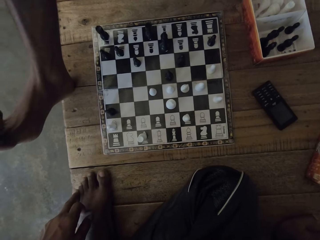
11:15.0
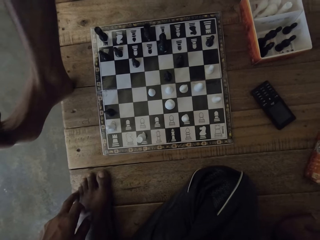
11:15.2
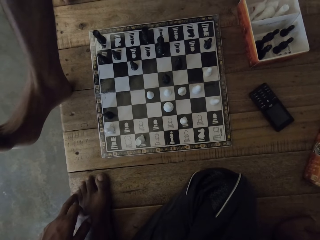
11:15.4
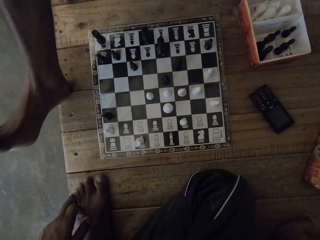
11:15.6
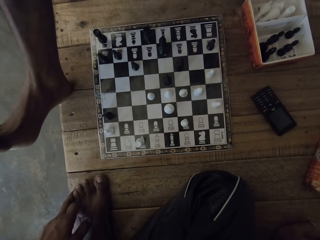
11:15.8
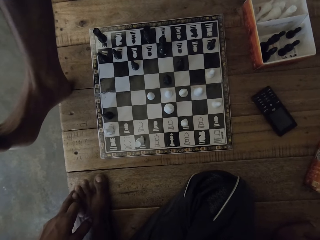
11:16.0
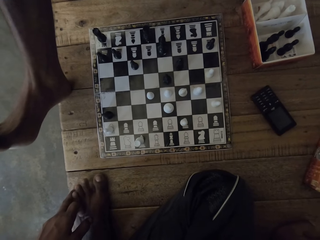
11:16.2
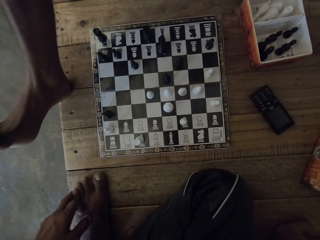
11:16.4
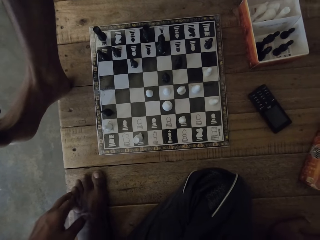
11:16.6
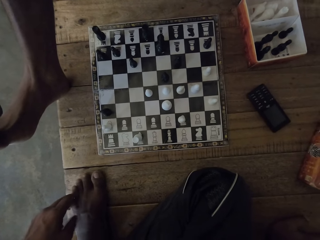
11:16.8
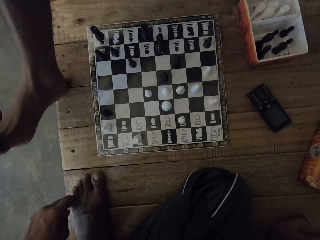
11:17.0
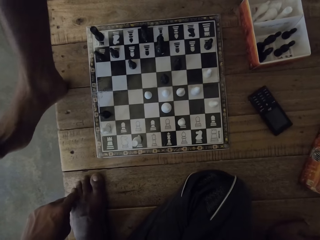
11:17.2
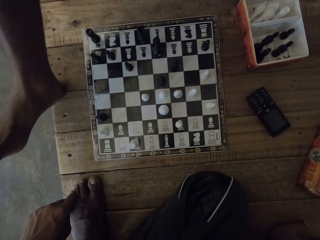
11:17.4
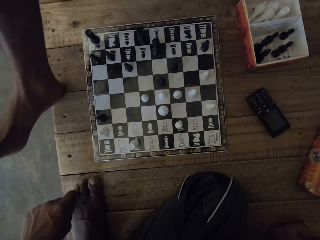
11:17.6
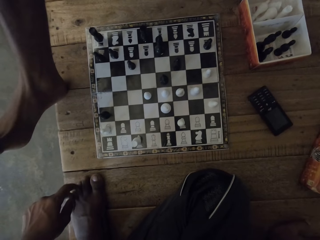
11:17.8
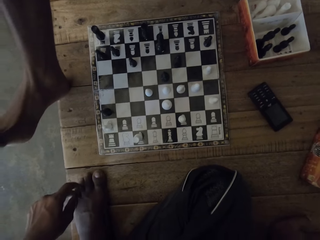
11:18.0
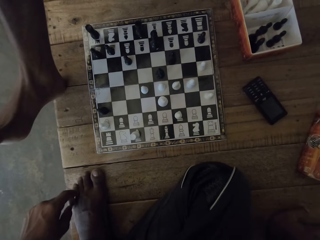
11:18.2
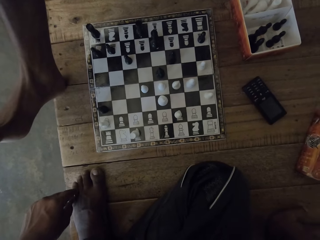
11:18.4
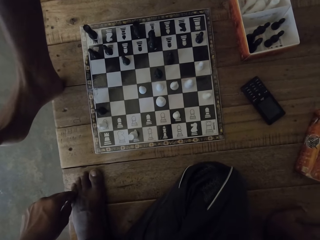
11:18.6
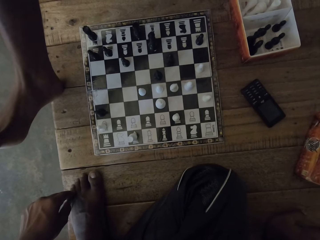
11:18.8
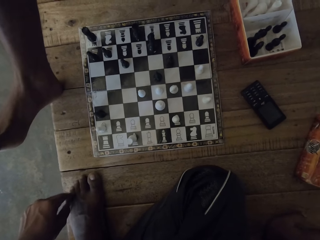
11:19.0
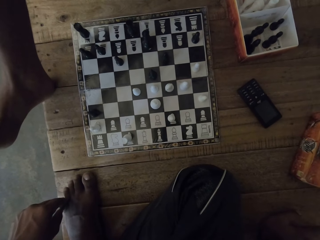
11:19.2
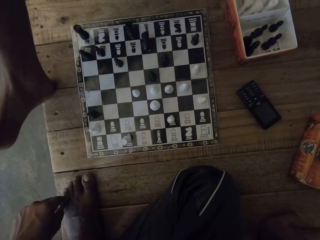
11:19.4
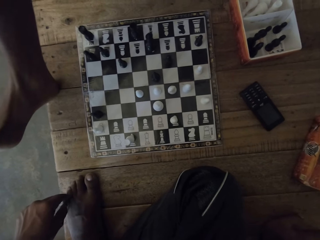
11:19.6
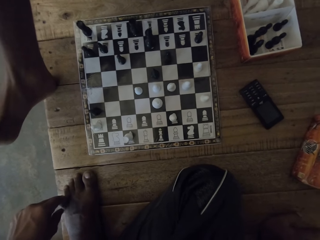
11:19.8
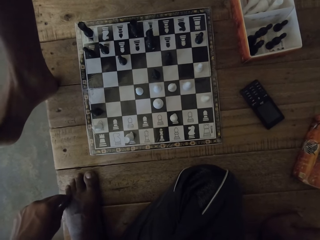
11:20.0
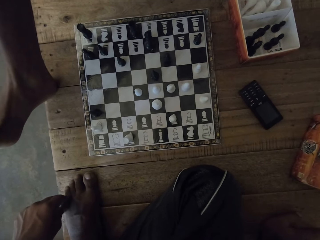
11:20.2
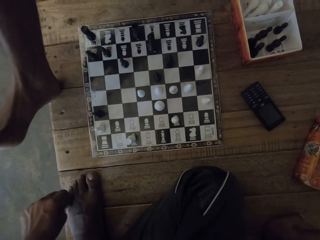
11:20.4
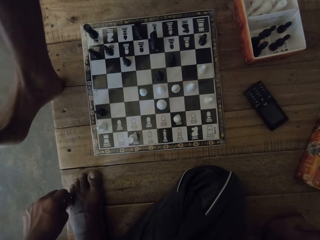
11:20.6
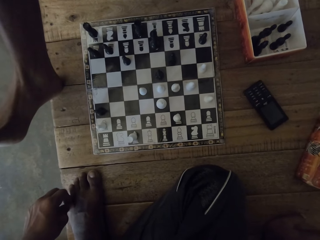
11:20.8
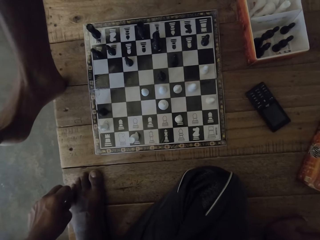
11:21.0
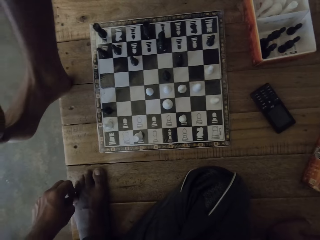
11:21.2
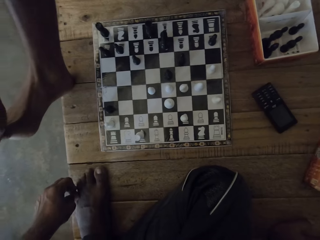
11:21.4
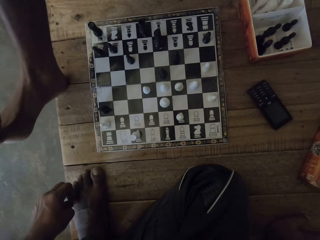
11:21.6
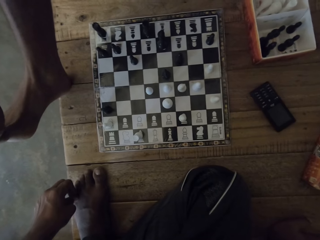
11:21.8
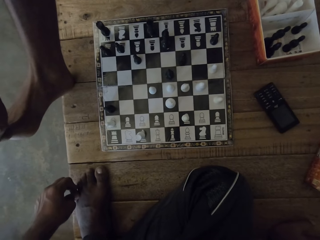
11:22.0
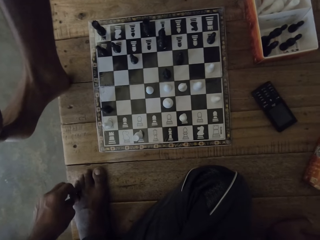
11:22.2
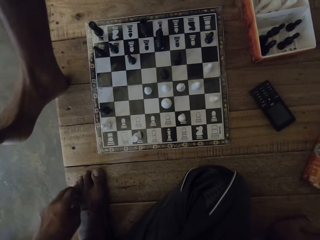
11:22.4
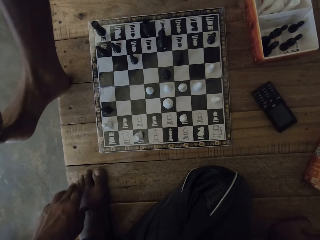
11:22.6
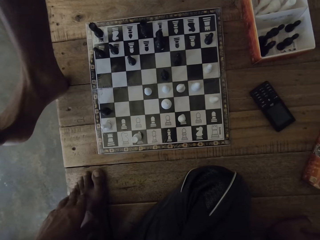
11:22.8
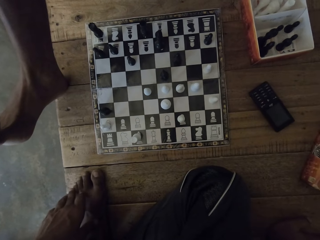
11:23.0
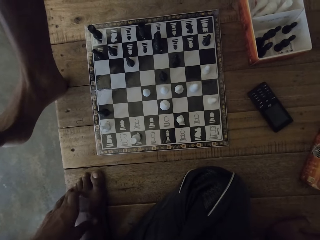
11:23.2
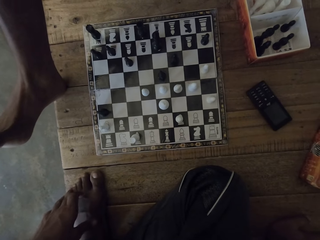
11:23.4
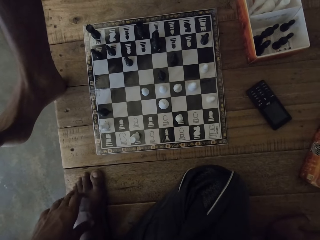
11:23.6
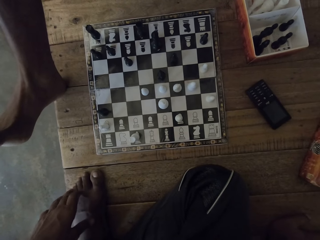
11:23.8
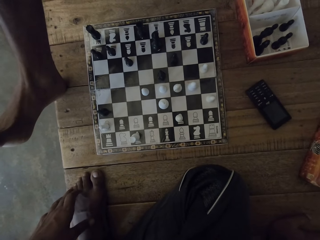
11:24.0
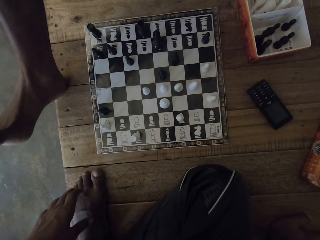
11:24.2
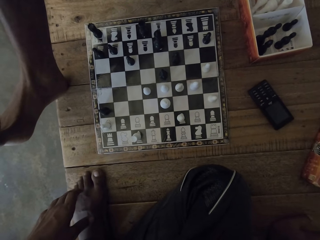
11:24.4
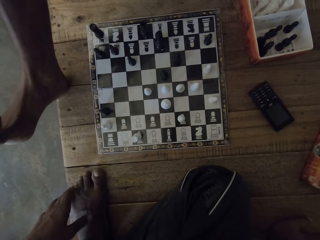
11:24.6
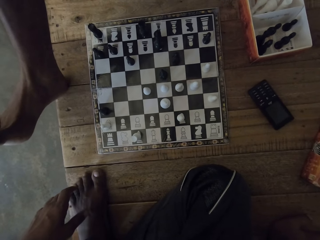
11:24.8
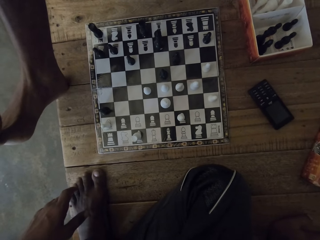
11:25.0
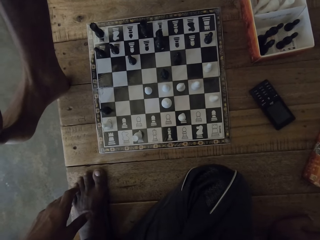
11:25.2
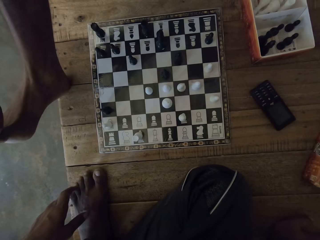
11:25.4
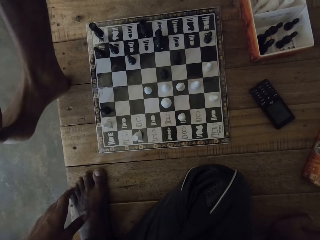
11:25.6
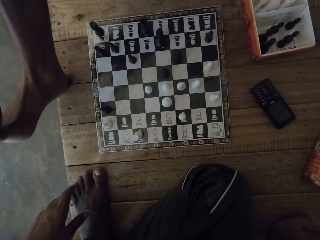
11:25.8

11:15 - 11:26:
The camera wearer looks around.

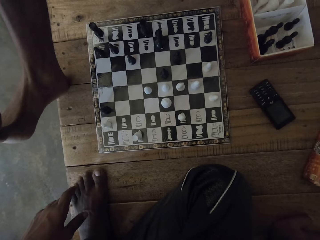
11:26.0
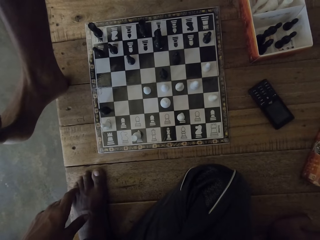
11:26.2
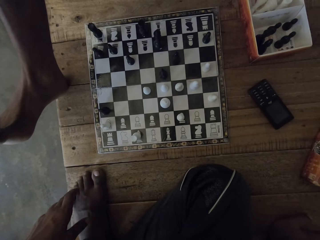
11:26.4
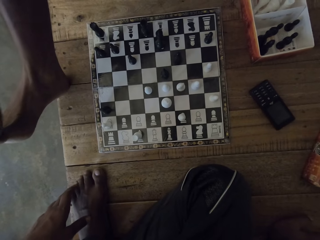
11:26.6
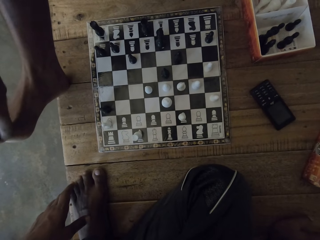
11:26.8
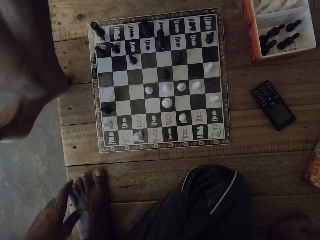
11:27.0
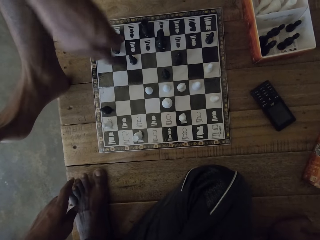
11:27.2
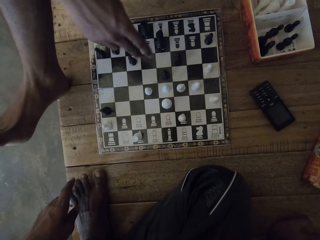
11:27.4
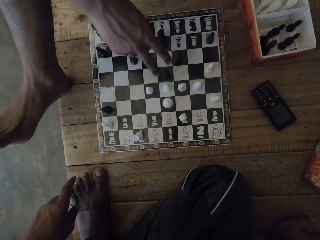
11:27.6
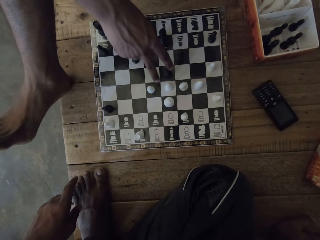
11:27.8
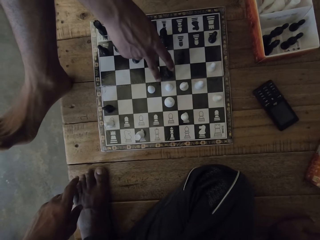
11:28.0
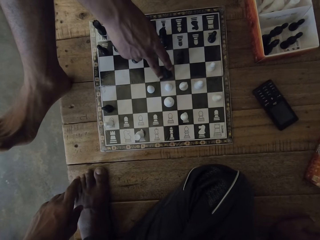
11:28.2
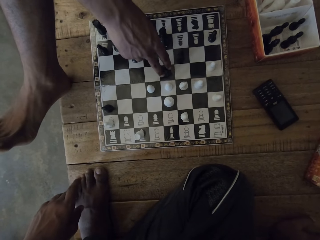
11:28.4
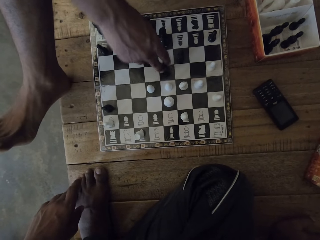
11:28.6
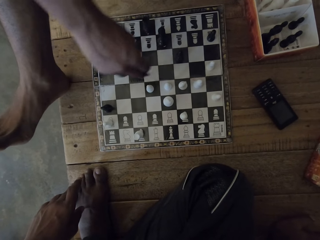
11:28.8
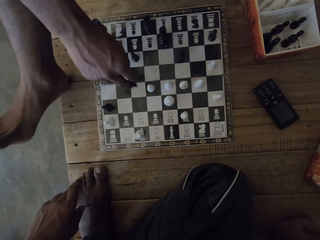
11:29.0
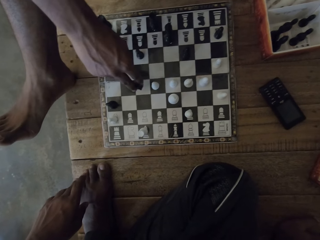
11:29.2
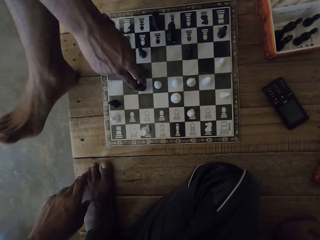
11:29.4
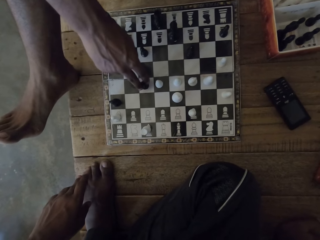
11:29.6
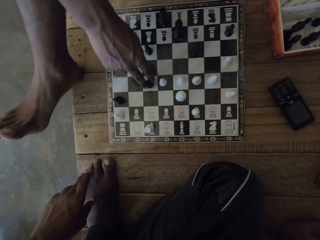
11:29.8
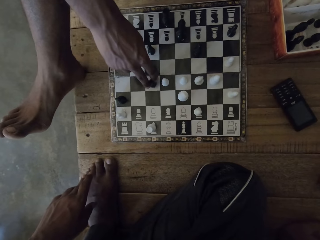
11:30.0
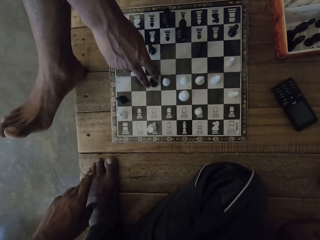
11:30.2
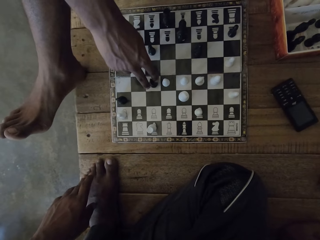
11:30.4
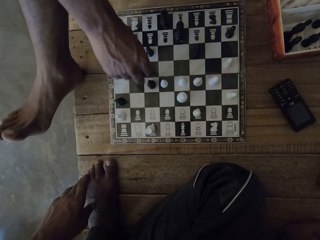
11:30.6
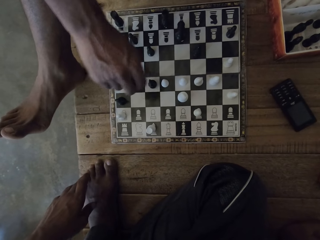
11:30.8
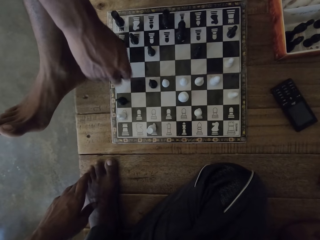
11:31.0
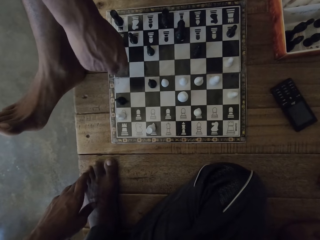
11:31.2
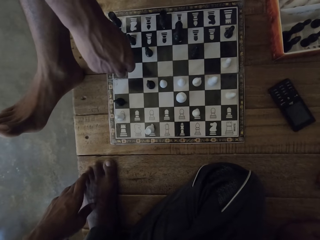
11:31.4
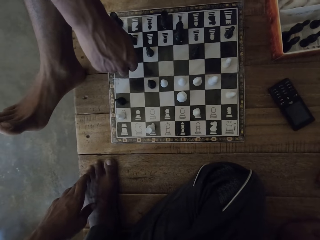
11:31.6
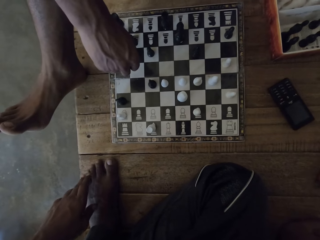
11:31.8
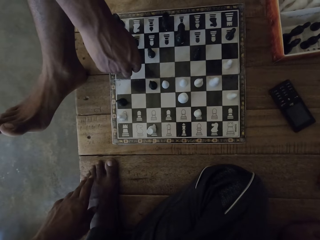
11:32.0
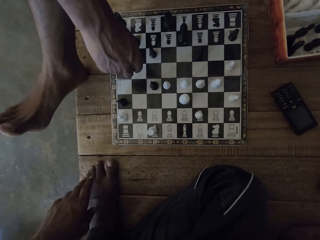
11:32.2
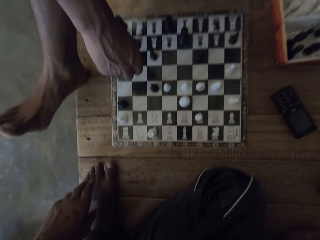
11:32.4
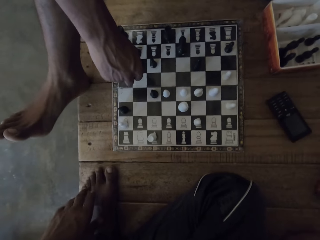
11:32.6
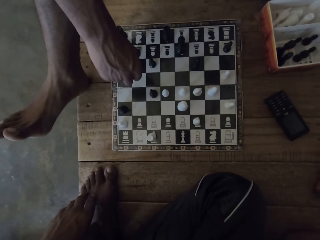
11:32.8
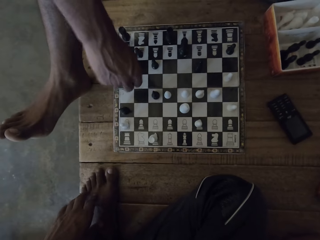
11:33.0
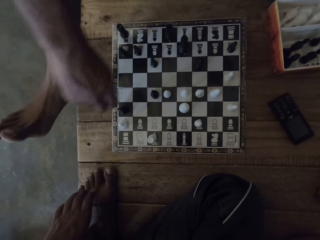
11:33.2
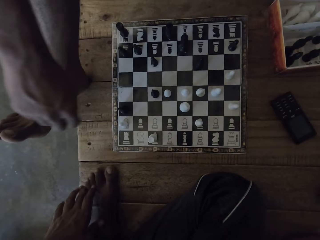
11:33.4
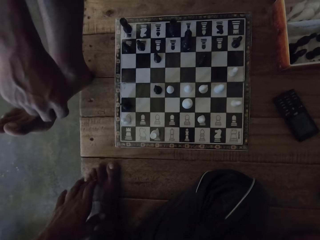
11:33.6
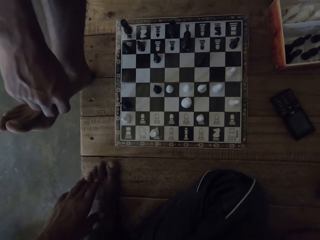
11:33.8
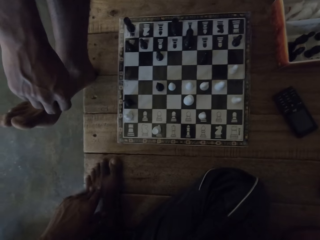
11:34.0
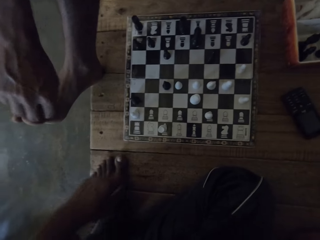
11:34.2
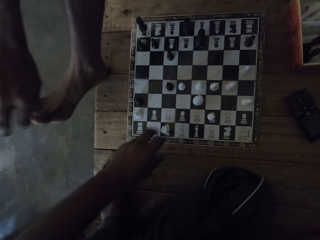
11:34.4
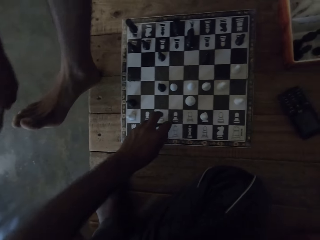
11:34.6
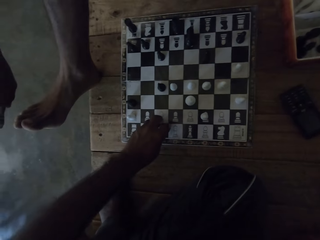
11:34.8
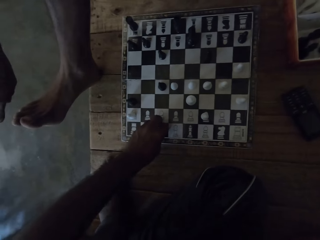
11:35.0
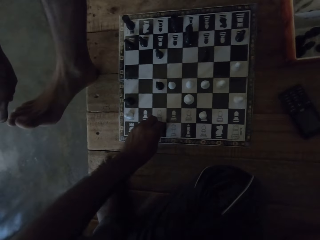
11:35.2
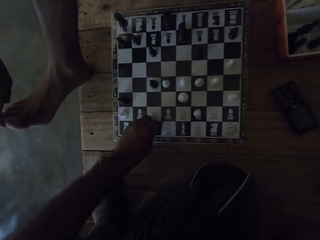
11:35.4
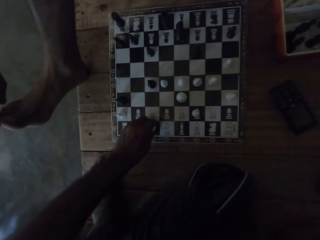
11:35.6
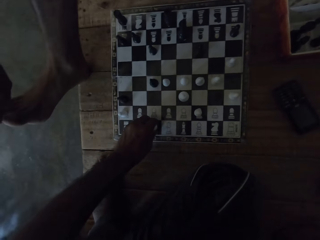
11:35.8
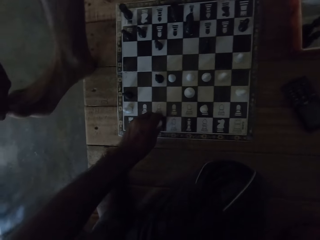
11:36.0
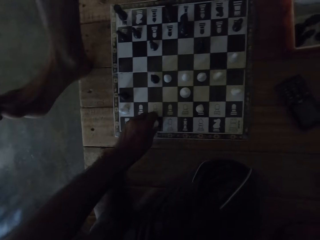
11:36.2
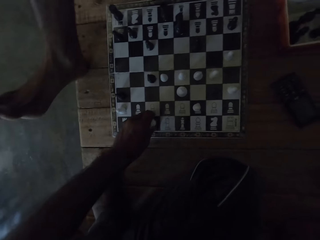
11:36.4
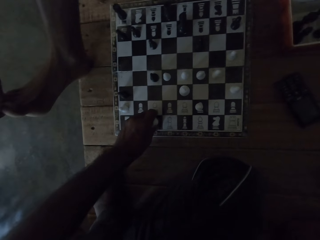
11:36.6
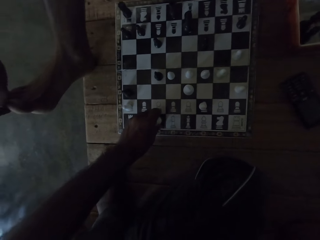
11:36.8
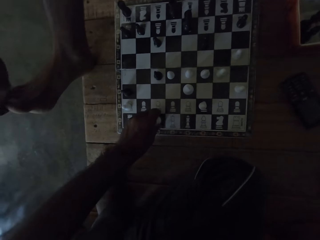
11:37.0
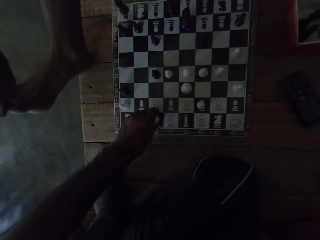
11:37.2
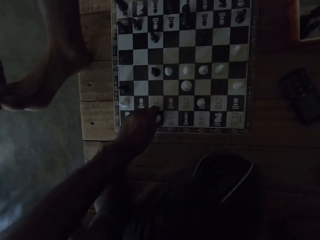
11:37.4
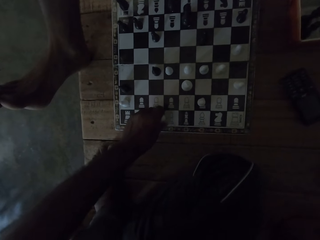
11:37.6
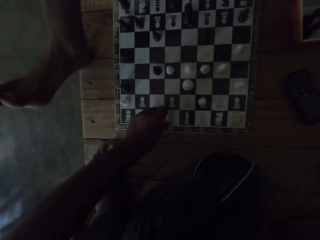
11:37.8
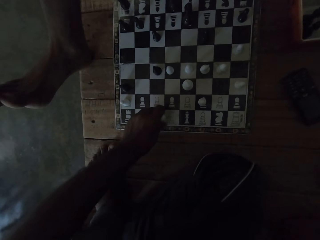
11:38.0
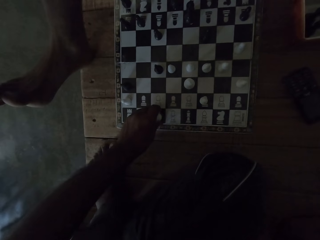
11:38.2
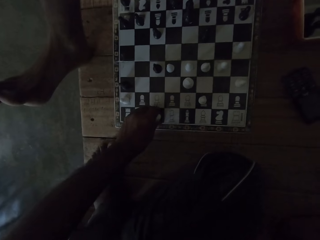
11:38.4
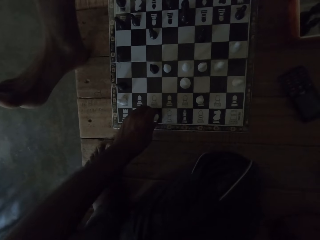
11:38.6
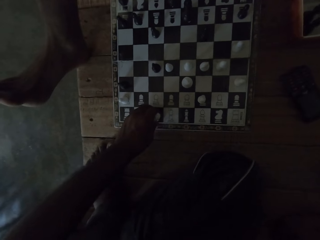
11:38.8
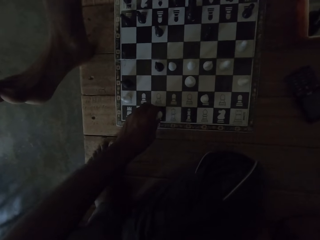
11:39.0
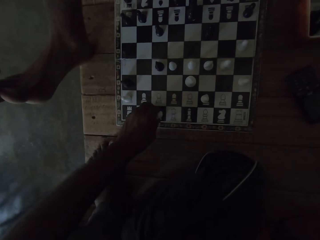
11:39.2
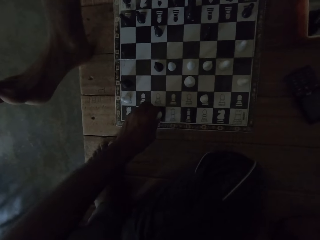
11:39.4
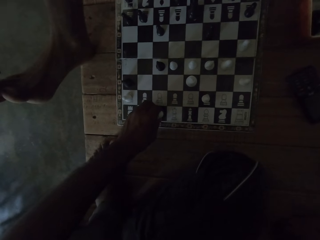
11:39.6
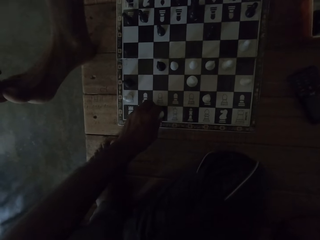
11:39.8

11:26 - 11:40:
A man plays the chessboard. The camera wearer plays the chessboard. They pick up the pawn. They look at the chess.
